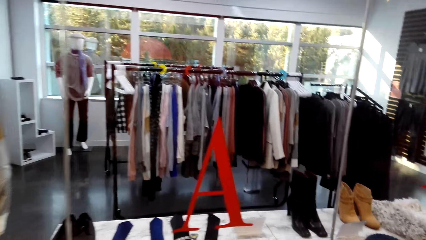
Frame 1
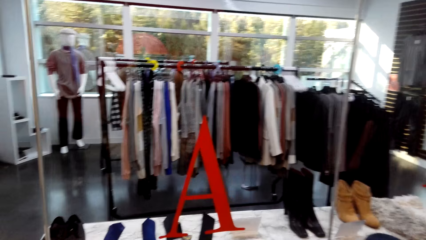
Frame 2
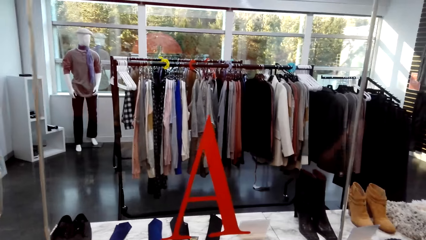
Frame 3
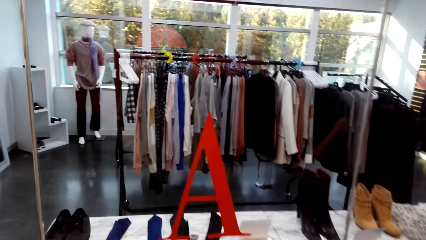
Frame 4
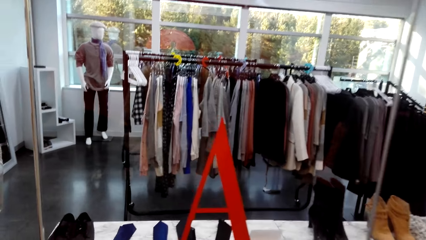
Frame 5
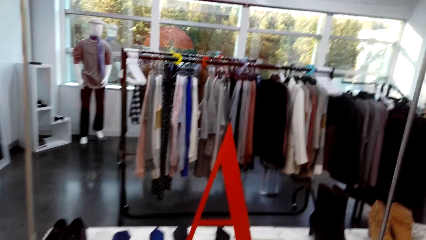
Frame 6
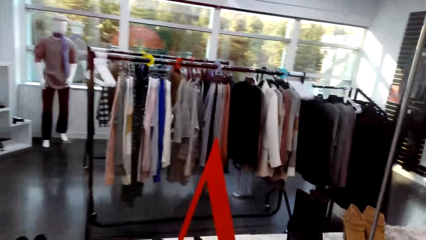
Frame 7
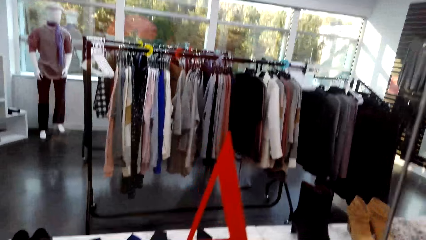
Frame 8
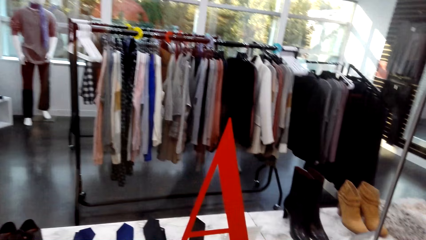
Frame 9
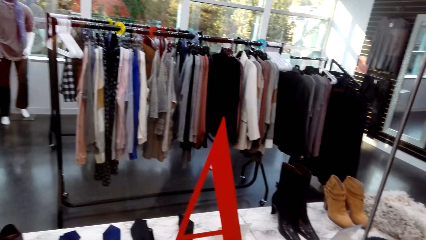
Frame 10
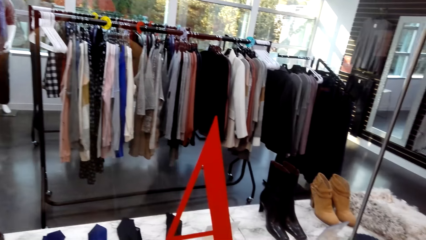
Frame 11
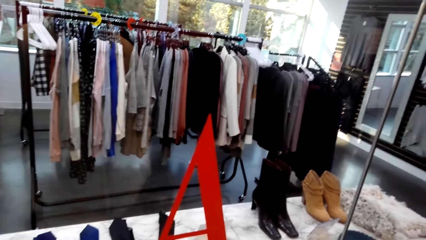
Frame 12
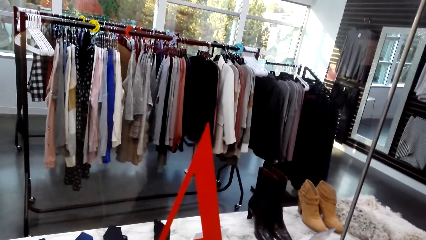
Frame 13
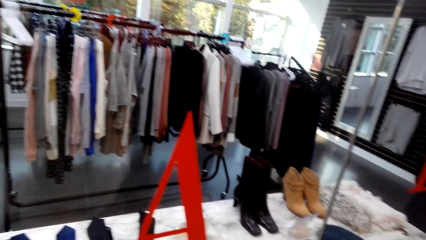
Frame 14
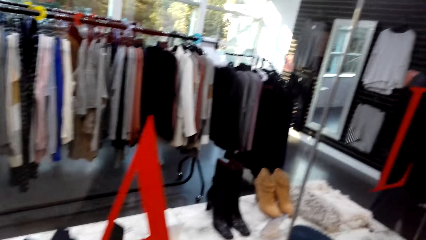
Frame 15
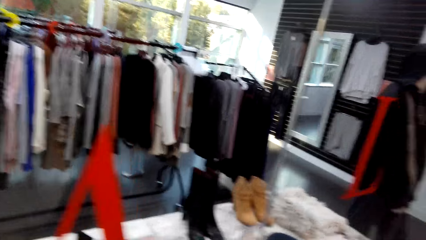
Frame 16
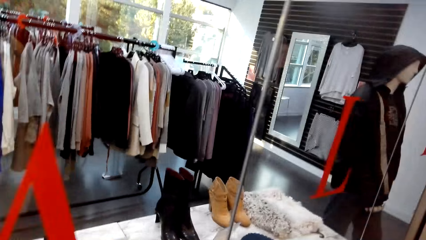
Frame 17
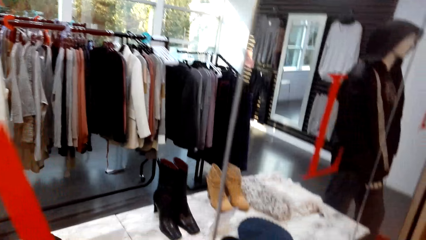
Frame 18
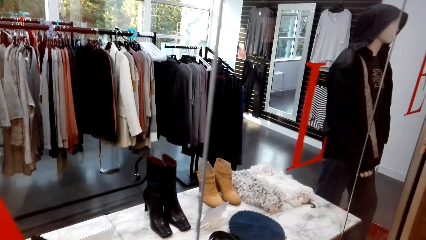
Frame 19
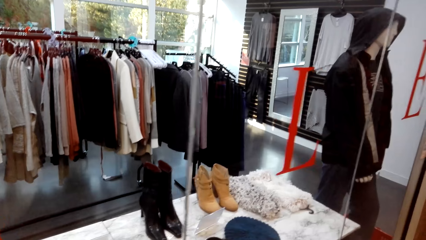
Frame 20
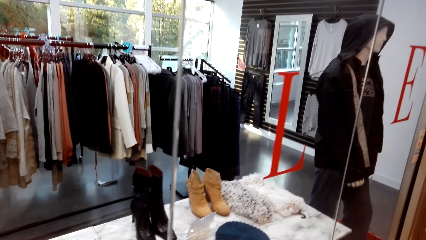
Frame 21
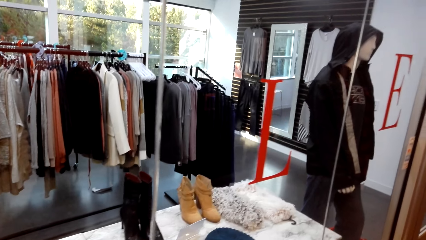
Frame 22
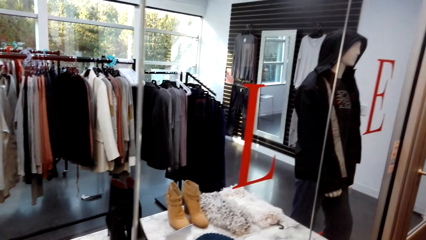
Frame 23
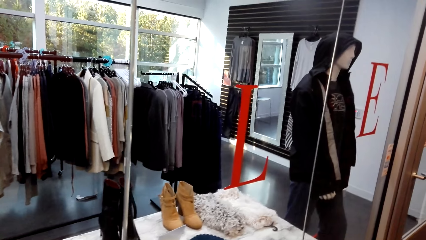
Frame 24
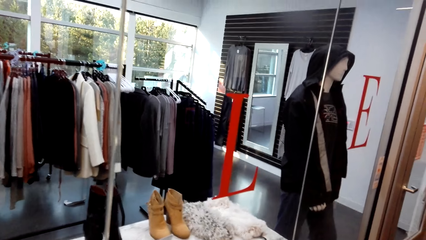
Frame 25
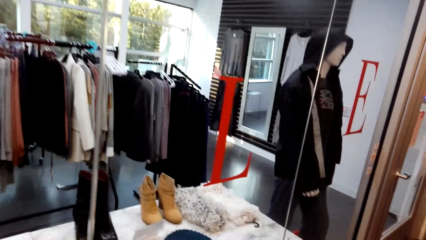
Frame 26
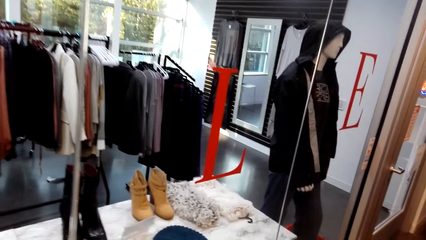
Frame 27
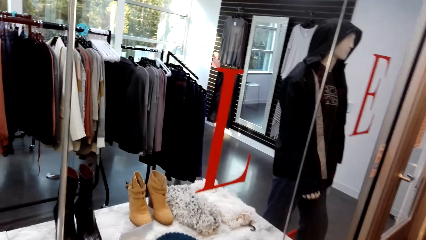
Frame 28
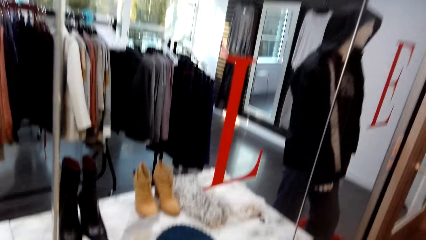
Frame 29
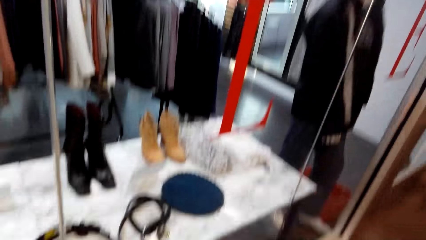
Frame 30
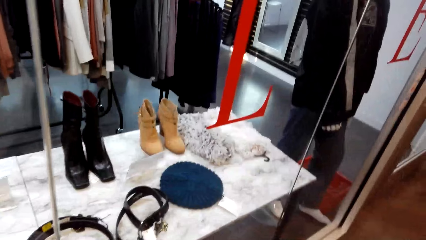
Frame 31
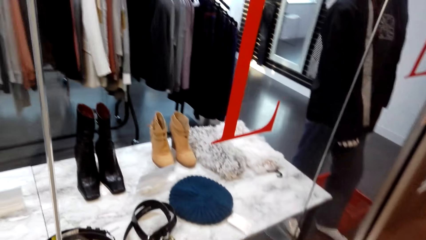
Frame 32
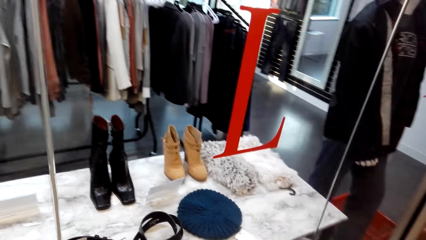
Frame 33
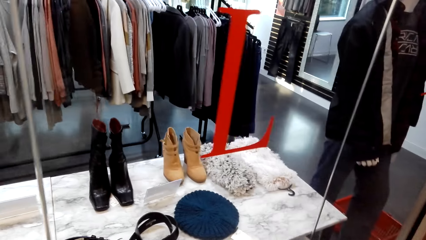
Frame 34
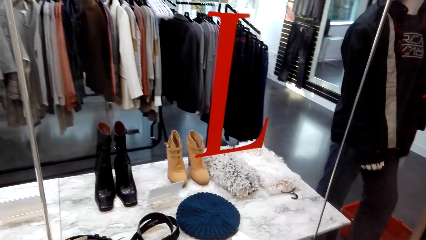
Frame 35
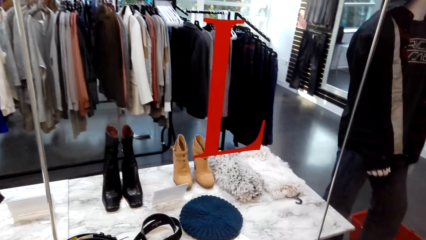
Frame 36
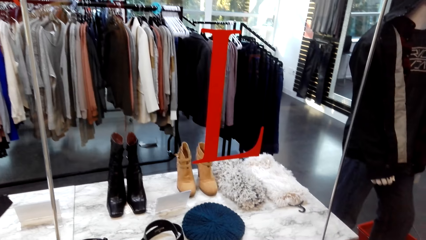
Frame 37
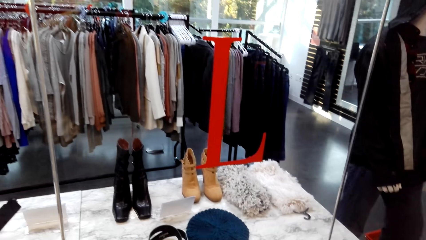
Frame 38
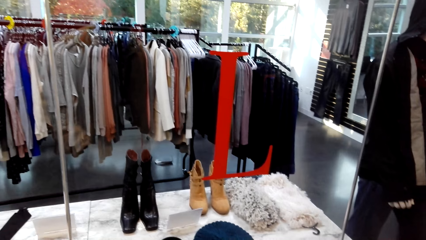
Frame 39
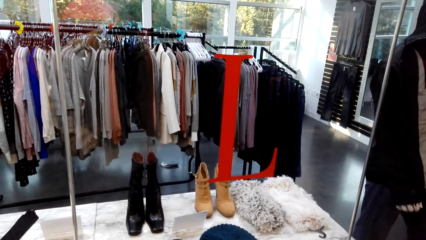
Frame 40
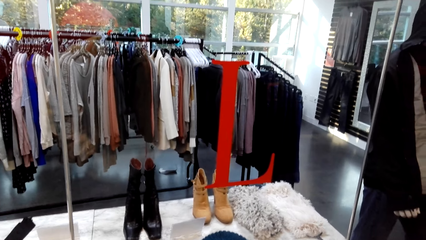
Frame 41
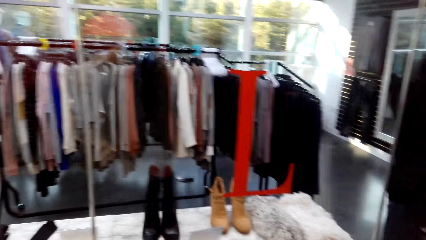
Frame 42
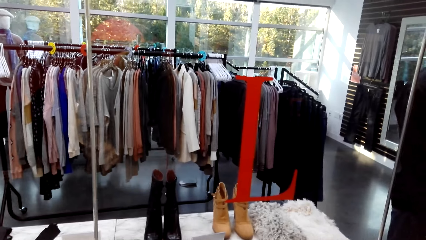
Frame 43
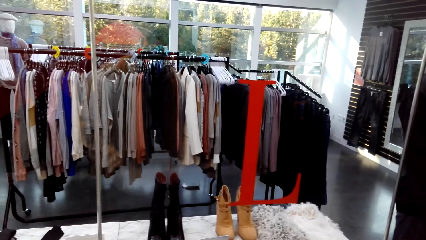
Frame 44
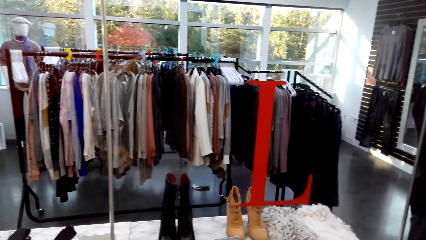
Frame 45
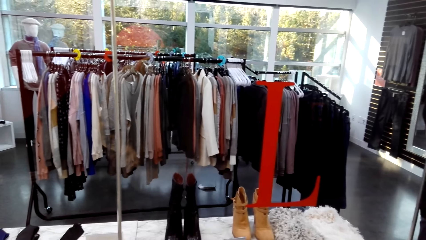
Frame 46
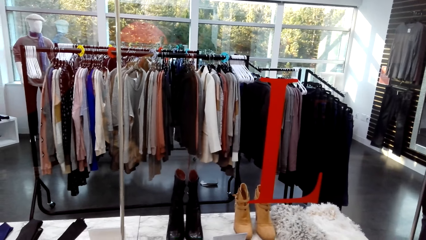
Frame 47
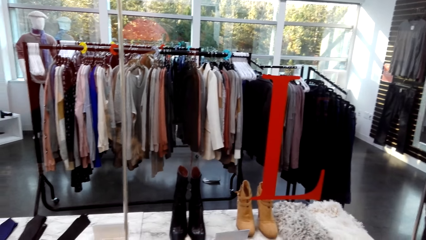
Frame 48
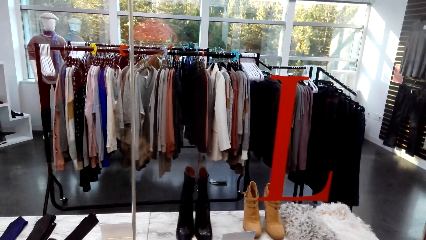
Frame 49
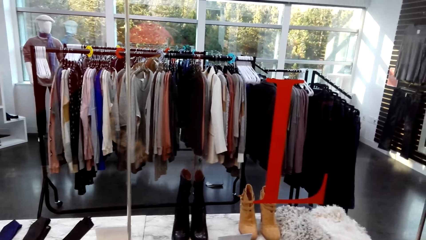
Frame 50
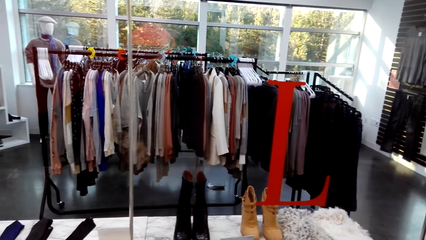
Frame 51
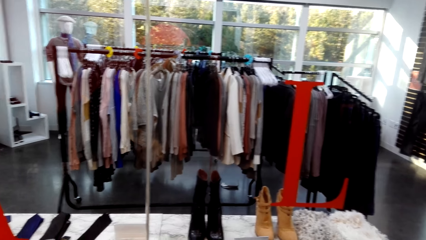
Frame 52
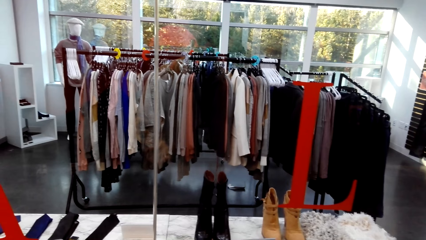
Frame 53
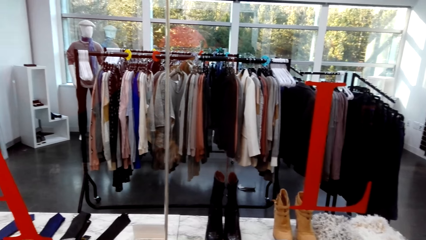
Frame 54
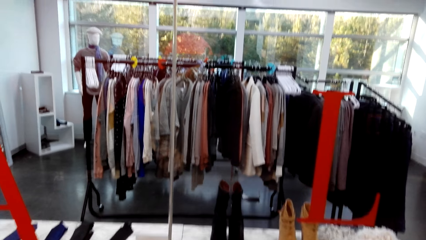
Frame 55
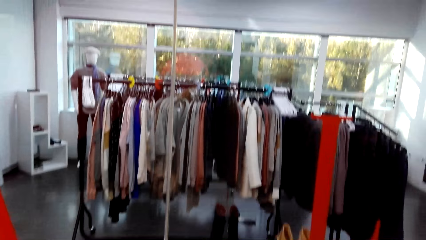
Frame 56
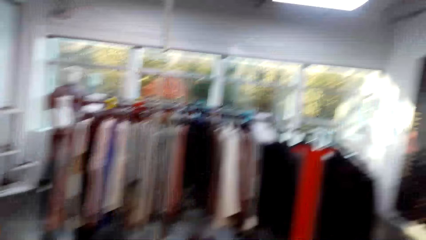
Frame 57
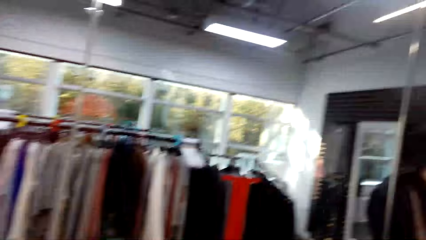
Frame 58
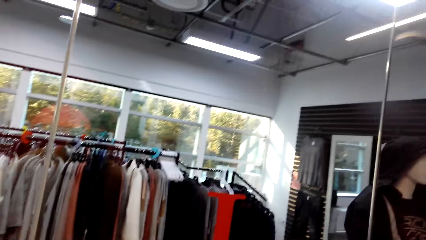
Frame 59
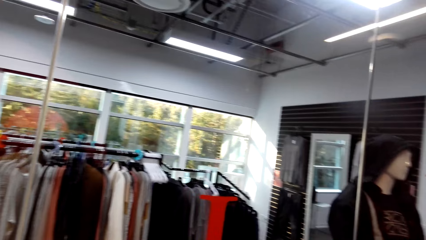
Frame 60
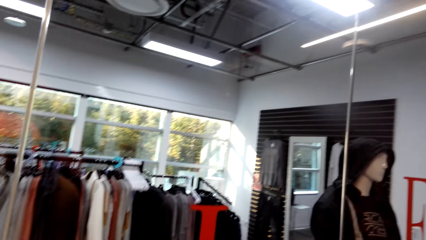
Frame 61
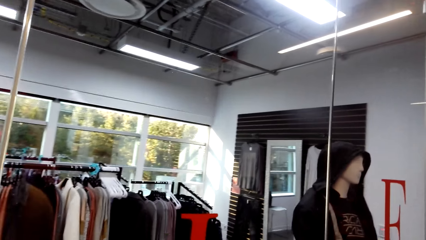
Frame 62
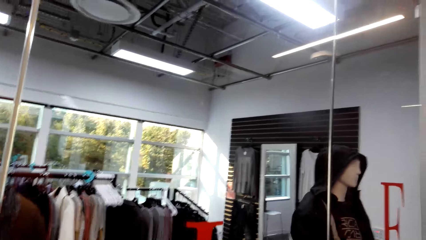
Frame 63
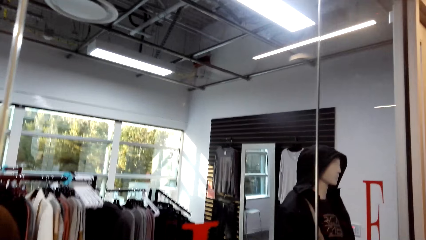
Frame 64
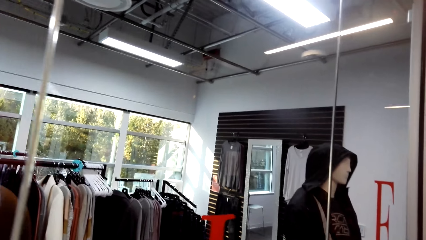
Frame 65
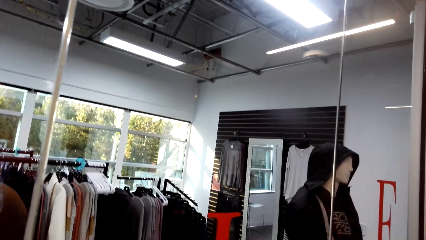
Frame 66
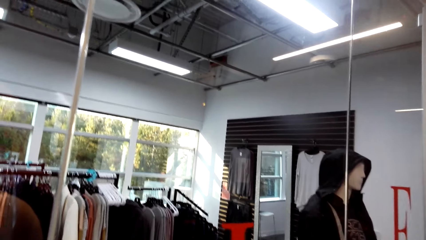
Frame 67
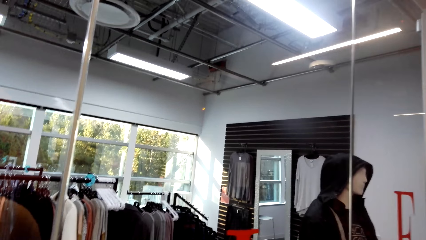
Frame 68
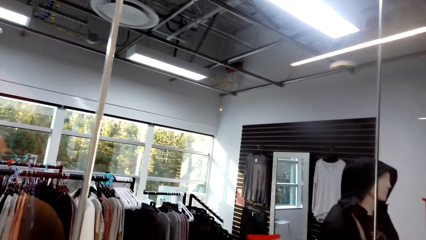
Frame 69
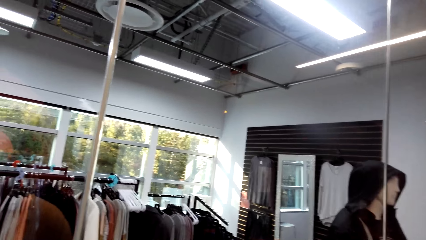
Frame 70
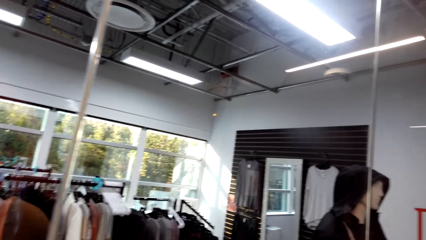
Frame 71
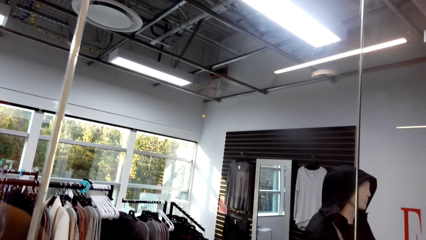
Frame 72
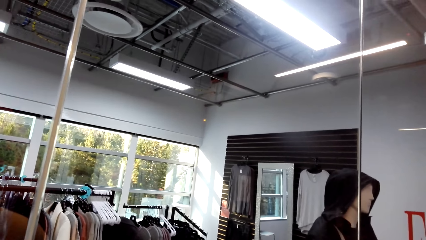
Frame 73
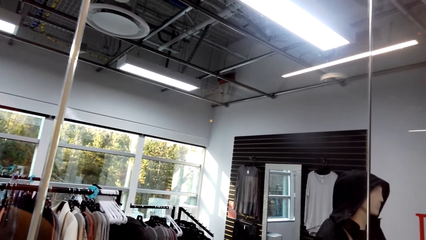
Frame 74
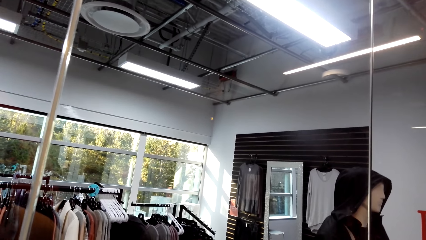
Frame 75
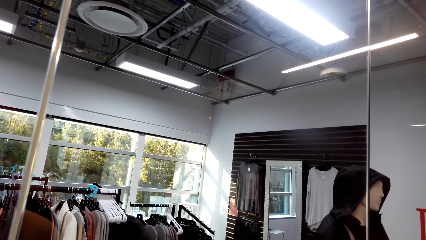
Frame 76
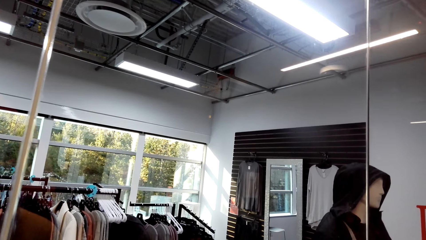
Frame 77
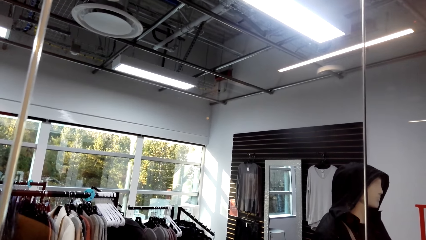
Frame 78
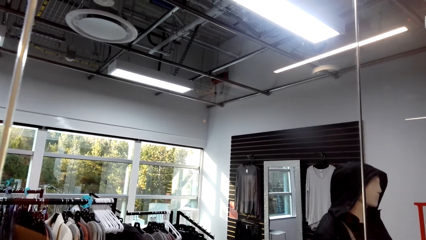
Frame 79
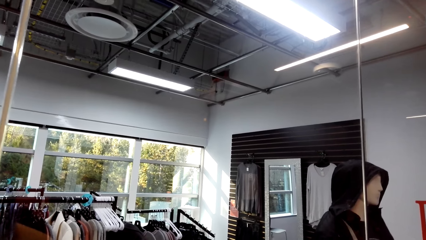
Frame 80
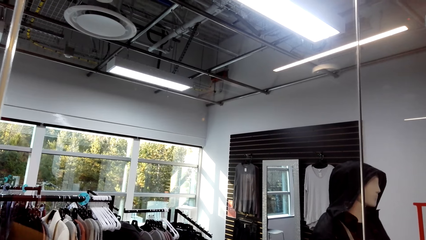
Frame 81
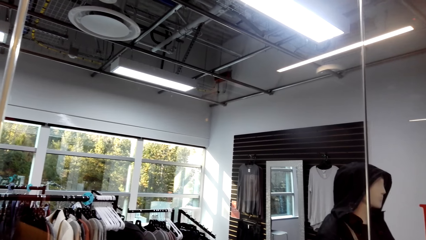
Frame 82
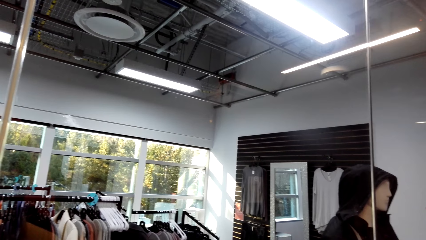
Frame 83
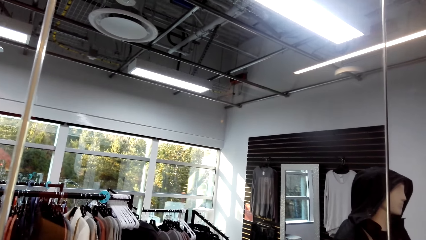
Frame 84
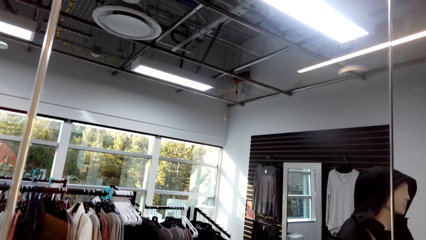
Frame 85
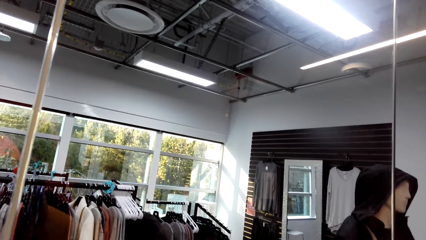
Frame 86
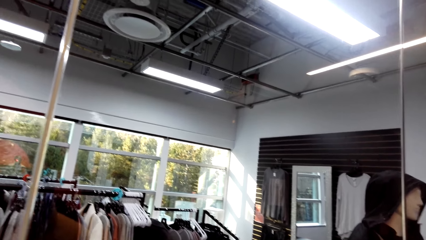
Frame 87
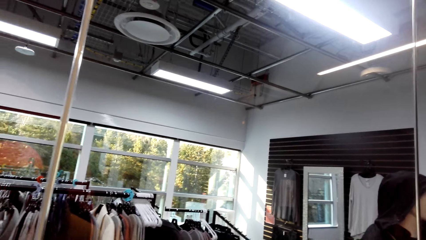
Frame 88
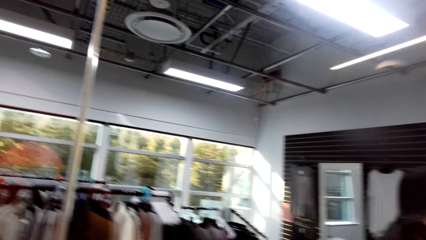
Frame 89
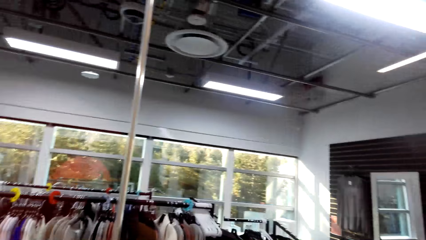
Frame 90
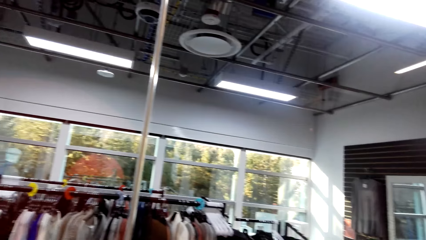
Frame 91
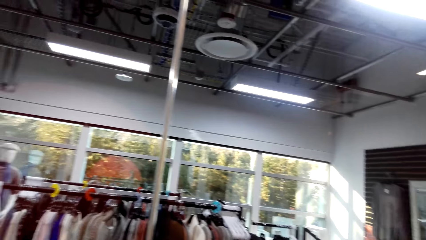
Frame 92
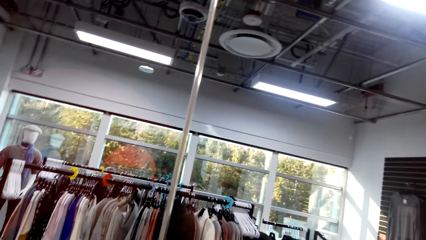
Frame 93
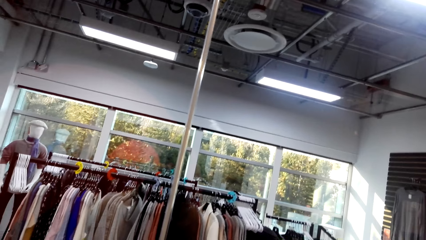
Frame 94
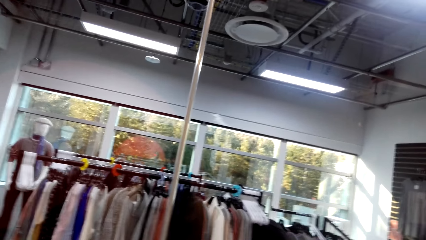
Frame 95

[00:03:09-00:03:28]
The camera wearer does window shopping repeatedly.
